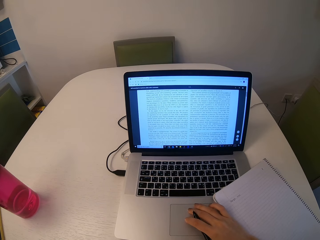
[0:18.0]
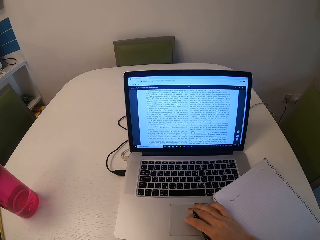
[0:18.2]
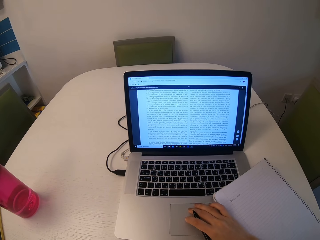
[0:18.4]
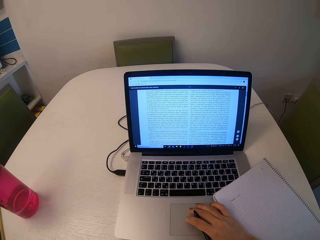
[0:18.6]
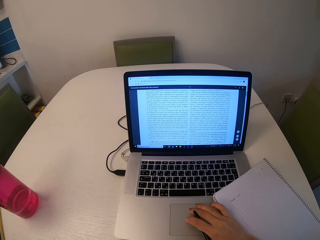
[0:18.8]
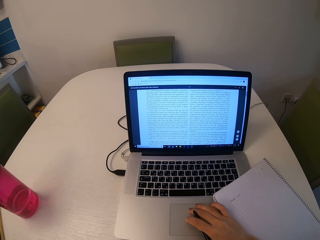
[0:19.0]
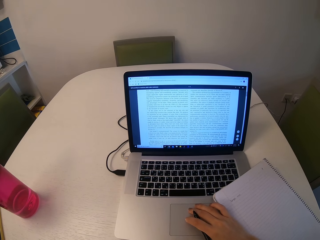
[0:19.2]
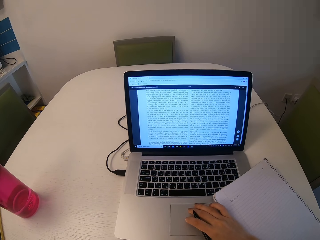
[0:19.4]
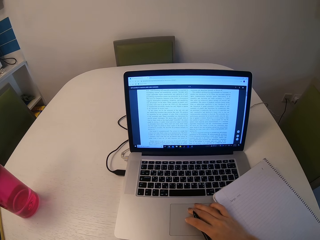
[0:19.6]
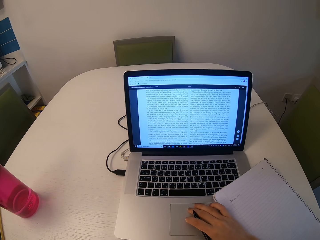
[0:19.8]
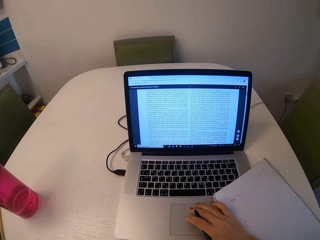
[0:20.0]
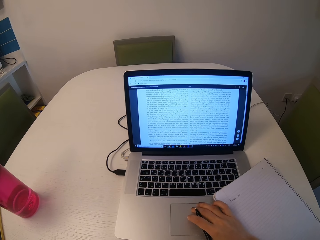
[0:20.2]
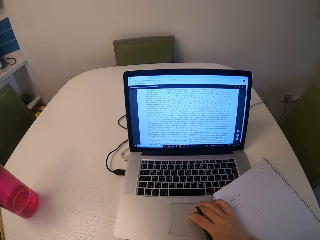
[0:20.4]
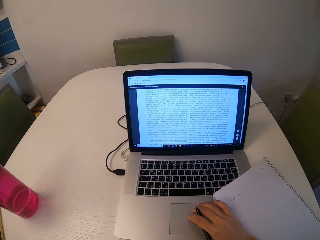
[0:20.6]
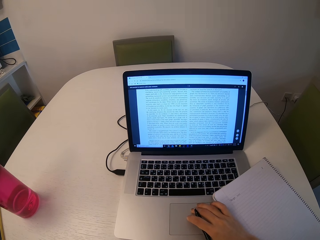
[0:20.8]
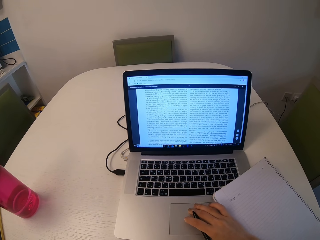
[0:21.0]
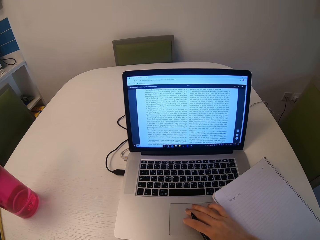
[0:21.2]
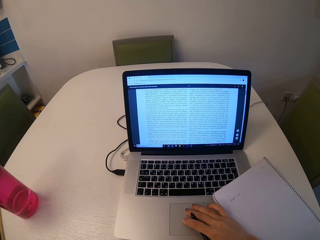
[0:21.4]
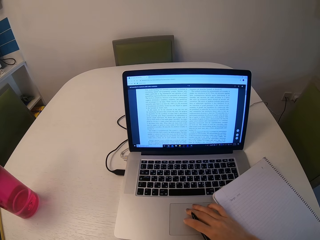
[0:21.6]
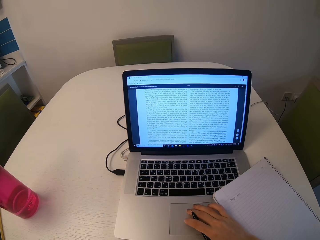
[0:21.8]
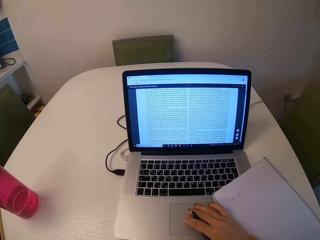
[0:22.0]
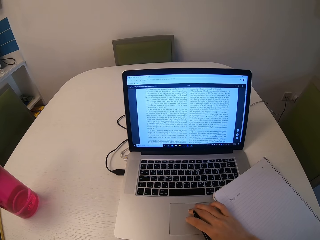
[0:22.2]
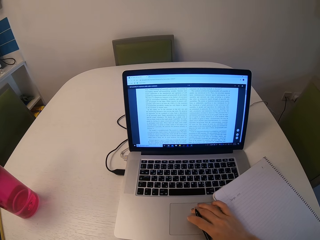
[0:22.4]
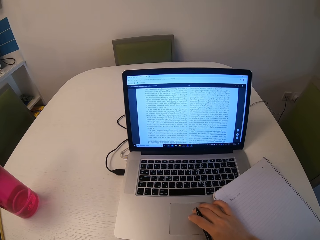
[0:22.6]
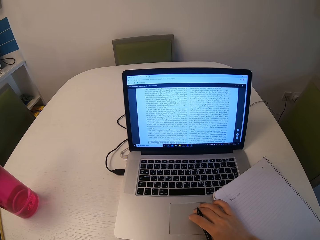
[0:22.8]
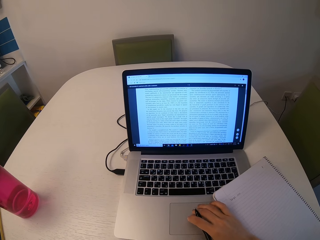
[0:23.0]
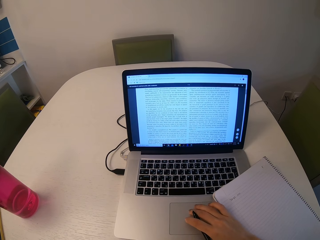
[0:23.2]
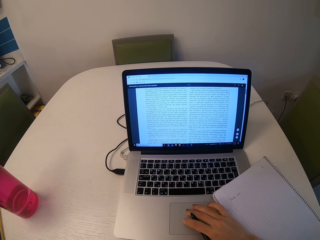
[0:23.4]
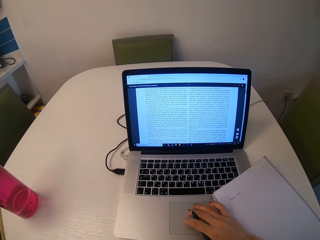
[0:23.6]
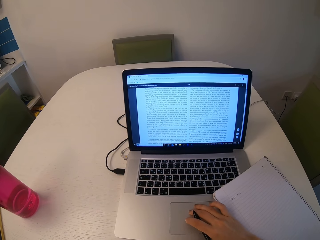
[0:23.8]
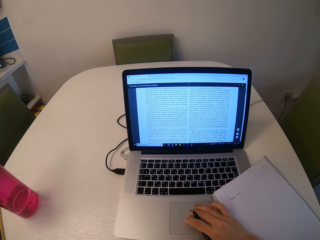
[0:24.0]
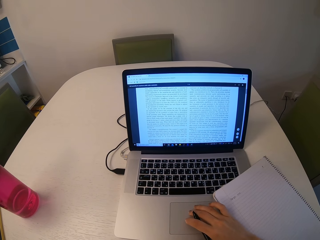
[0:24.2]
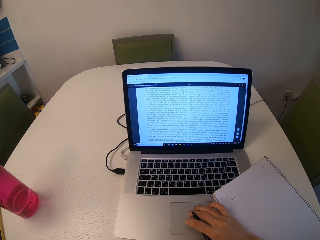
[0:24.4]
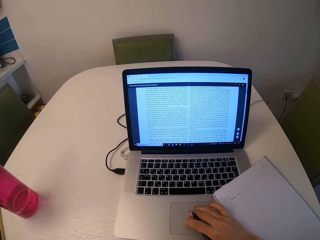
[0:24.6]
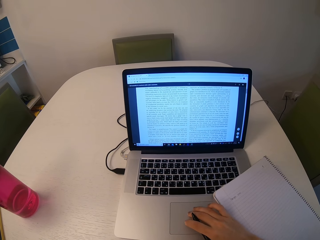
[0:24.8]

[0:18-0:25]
The camera wearer reads through the document on the laptop.

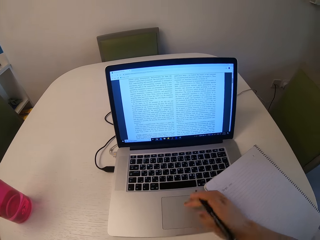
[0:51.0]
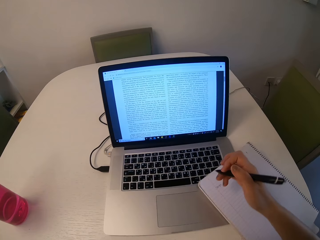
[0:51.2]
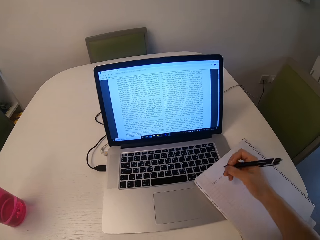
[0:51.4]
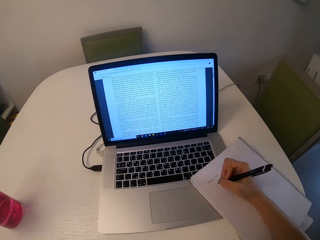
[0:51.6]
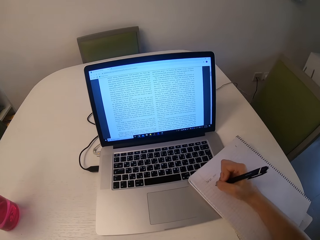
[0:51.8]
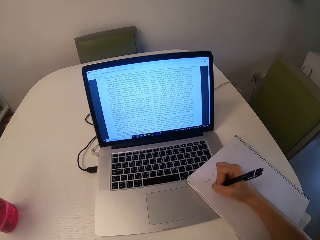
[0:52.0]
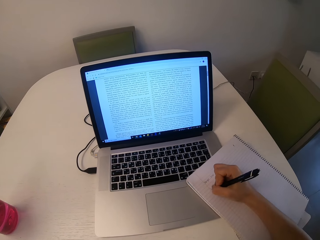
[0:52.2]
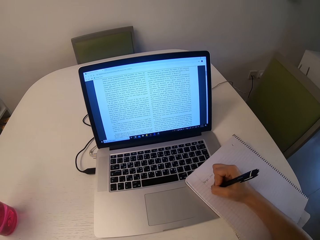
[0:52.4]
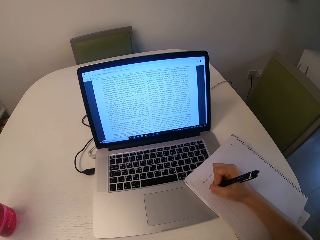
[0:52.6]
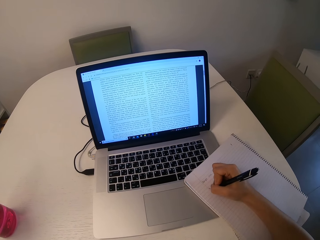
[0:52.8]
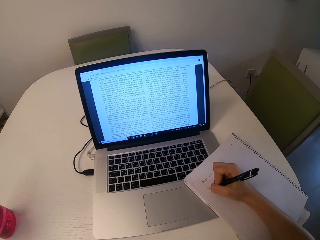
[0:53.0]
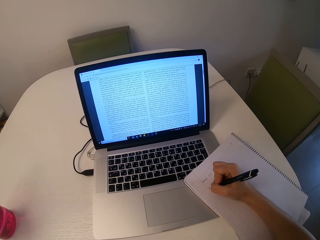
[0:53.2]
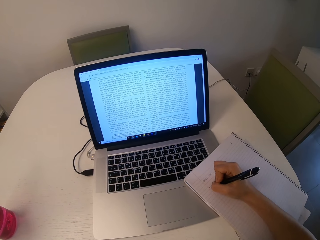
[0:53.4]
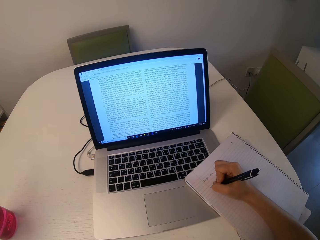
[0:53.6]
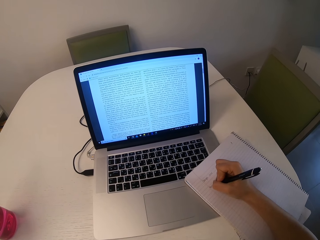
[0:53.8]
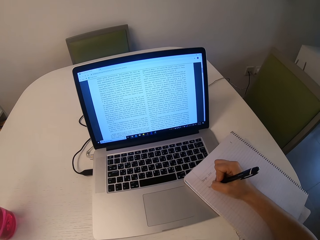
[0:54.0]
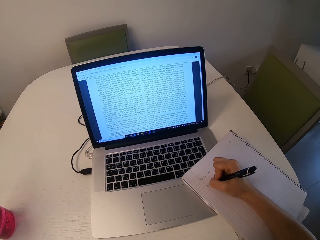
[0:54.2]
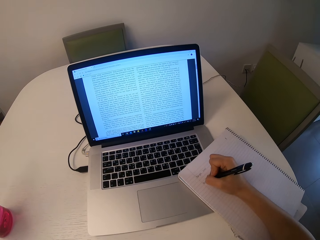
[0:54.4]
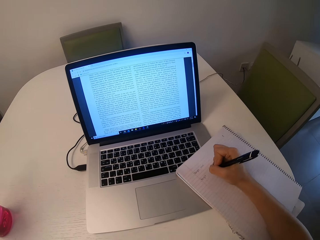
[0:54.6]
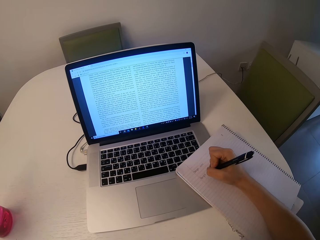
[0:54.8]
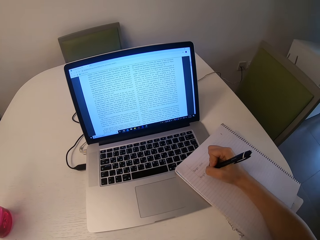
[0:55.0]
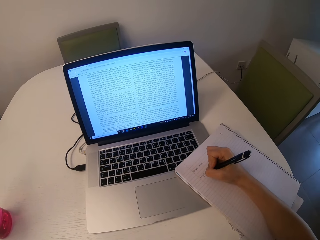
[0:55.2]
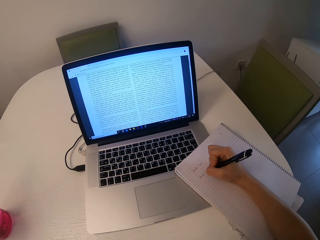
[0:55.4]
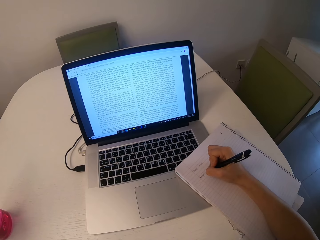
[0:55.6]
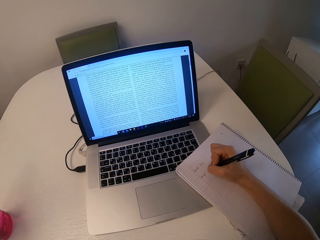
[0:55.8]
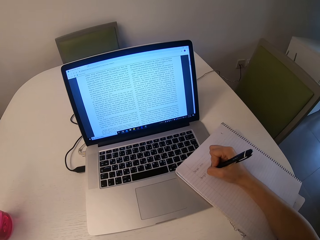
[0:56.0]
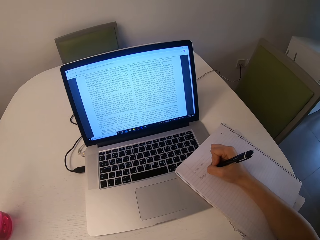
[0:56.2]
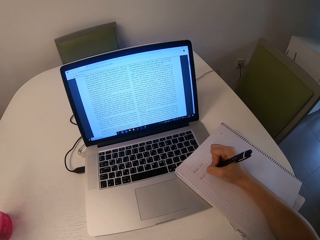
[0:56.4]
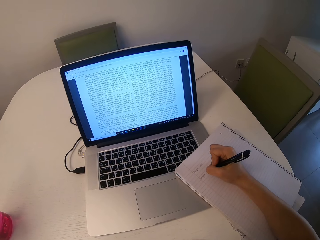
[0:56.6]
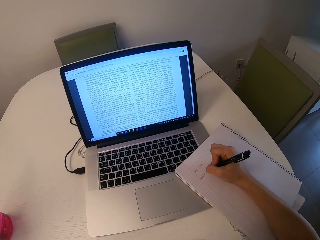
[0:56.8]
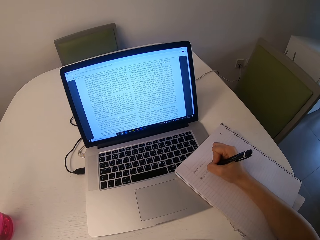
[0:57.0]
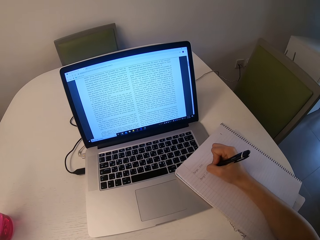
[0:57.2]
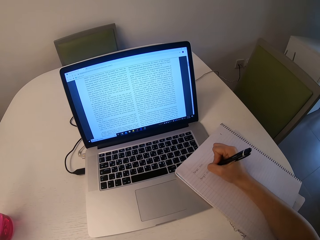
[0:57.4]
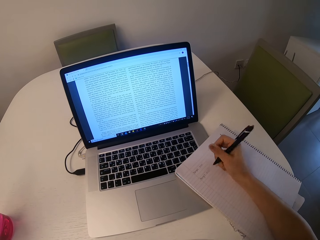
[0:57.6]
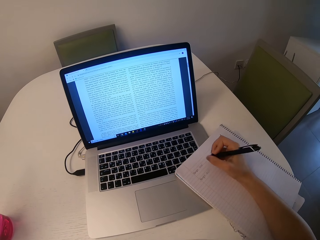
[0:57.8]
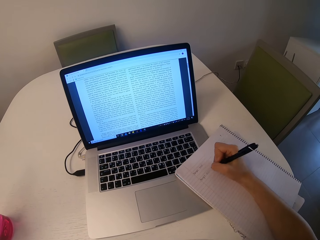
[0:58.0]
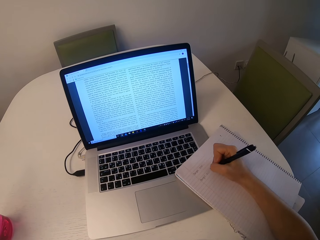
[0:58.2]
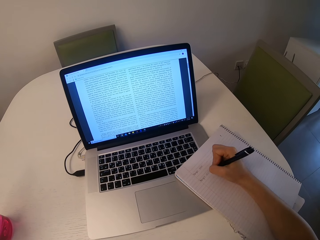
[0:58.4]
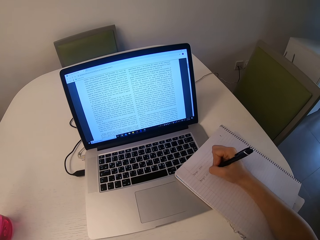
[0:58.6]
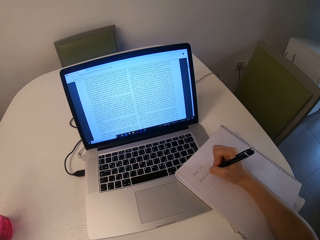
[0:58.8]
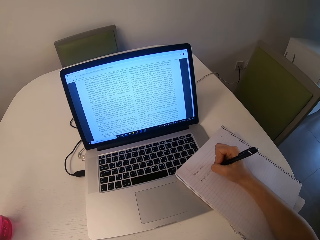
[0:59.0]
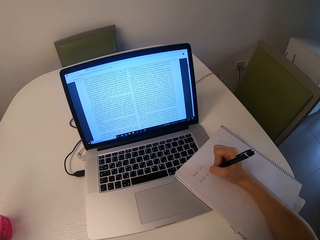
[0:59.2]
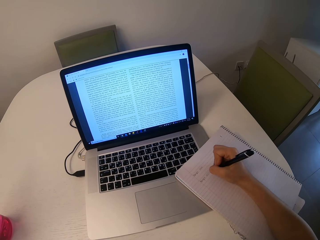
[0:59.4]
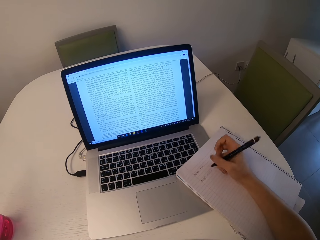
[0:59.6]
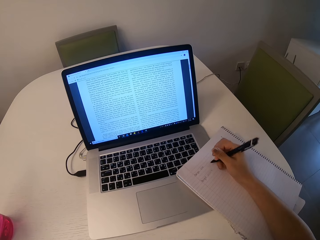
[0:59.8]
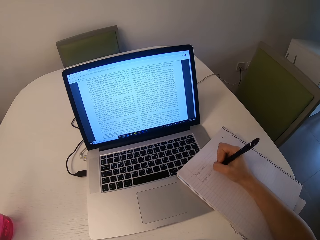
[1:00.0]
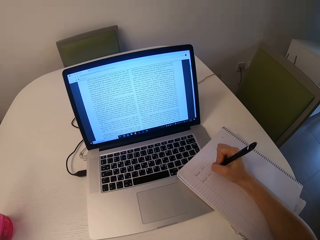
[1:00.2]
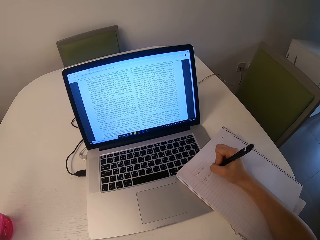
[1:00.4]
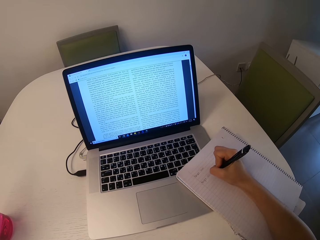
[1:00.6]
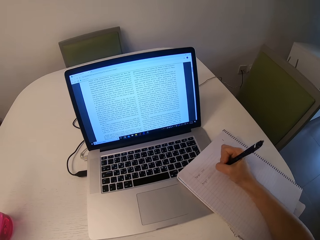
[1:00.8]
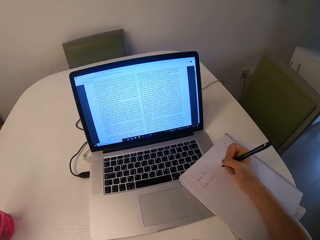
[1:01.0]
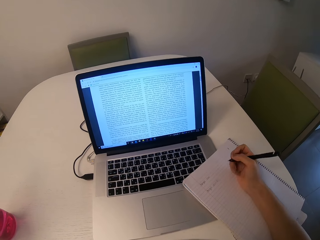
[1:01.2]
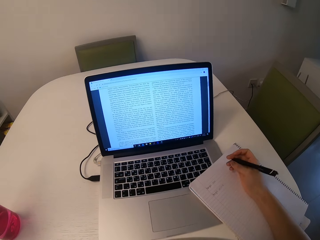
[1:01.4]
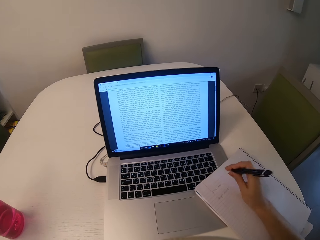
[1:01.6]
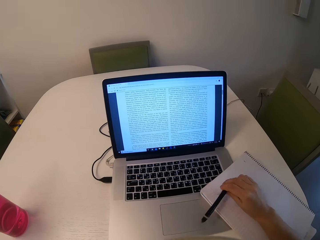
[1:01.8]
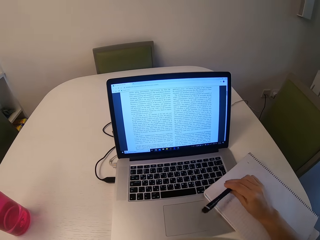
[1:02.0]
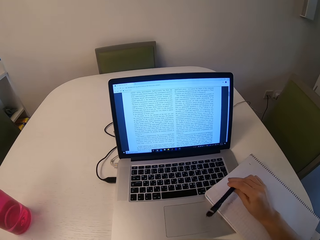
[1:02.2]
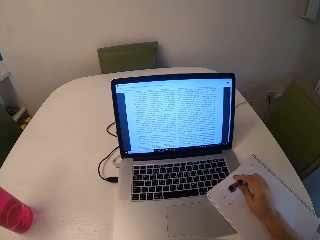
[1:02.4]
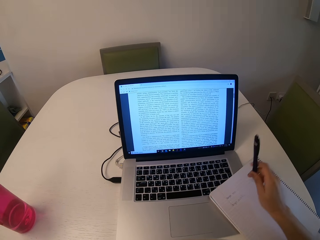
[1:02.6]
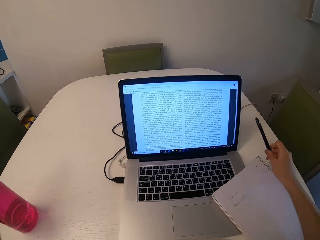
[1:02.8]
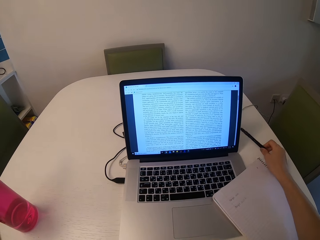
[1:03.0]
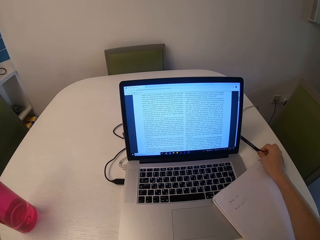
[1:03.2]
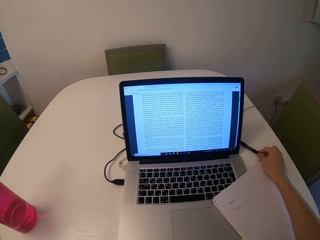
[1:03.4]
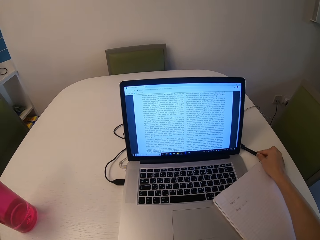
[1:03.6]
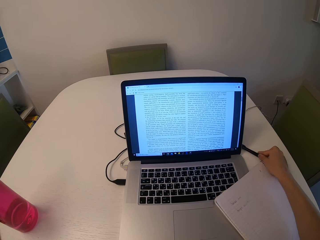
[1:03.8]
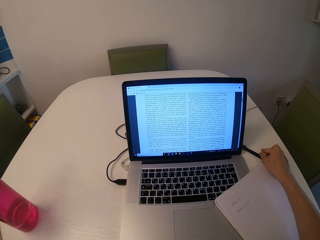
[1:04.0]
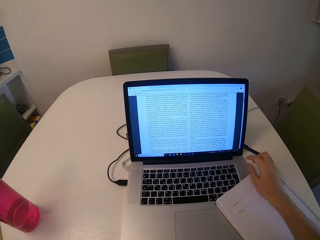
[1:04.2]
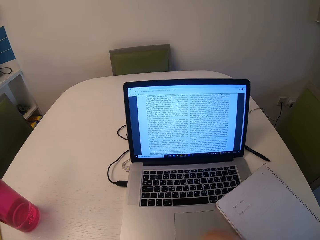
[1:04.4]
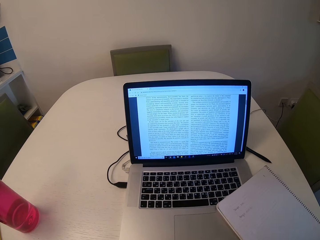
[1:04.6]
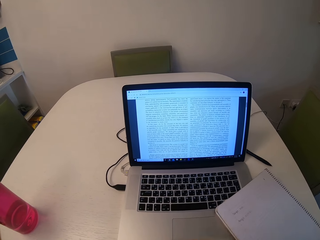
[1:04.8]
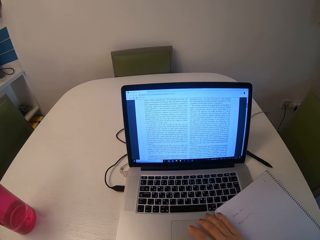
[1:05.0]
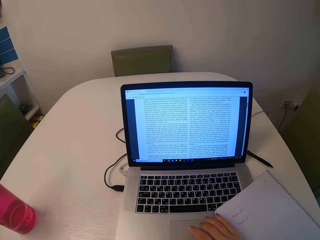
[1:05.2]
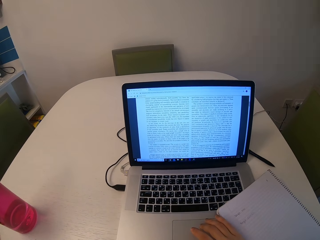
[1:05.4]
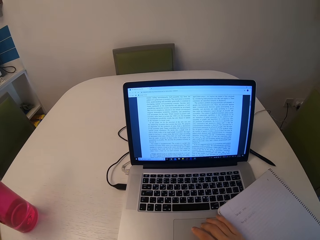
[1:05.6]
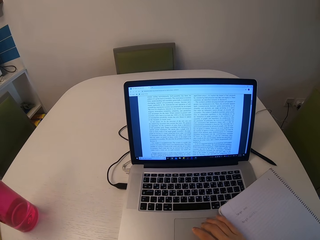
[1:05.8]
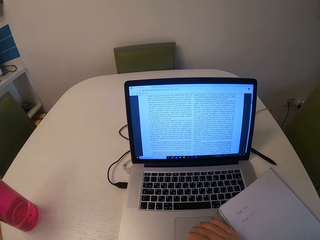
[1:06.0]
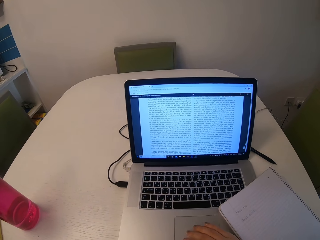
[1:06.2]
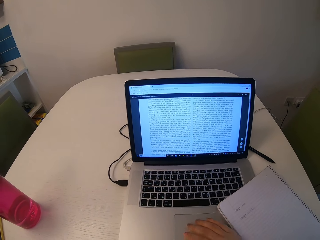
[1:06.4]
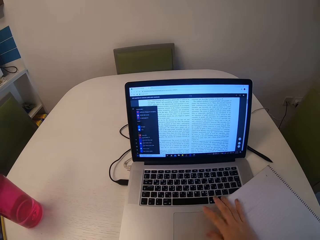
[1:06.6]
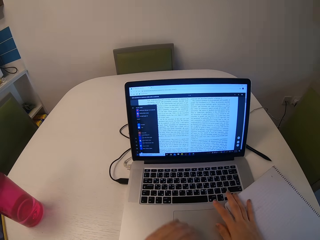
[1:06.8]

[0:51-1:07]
The camera wearer writes on the notebook. They place the pen on the table.
